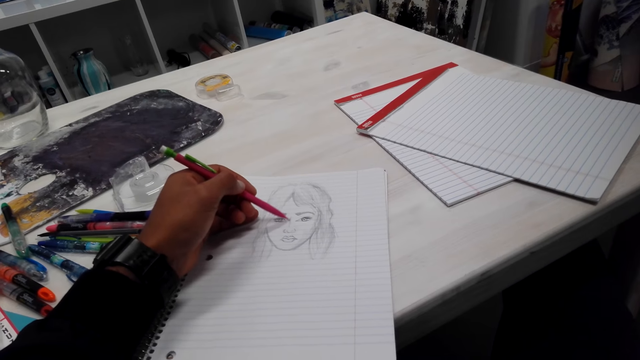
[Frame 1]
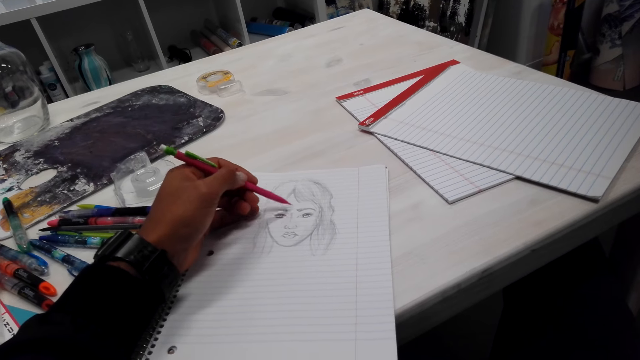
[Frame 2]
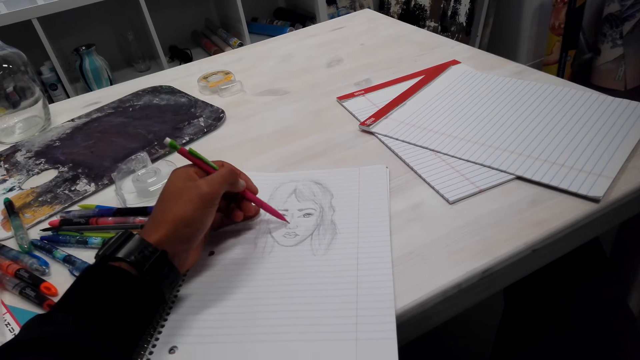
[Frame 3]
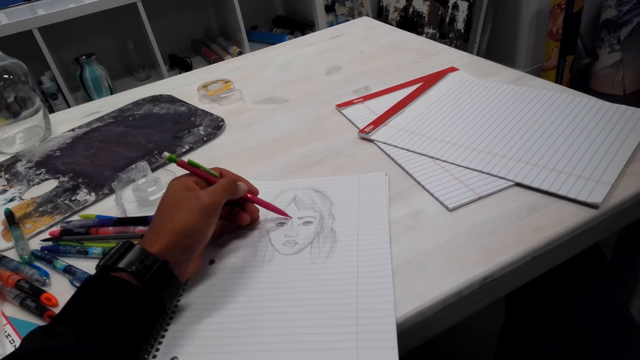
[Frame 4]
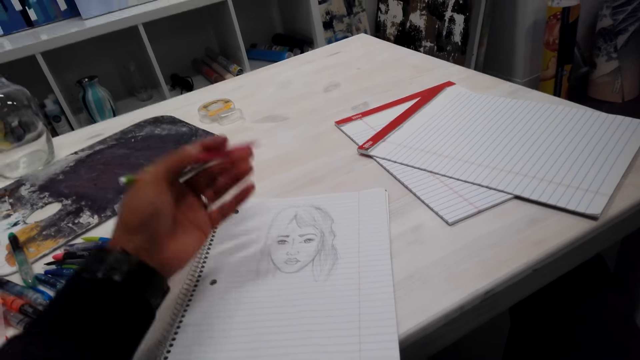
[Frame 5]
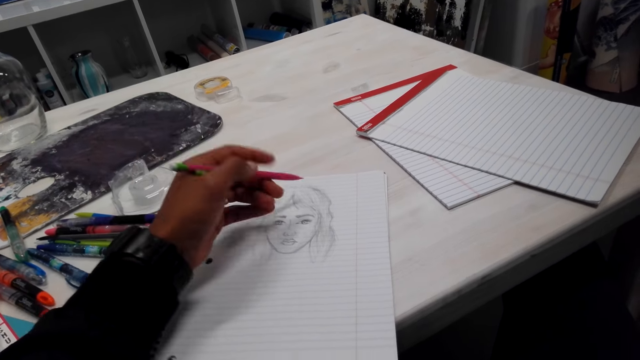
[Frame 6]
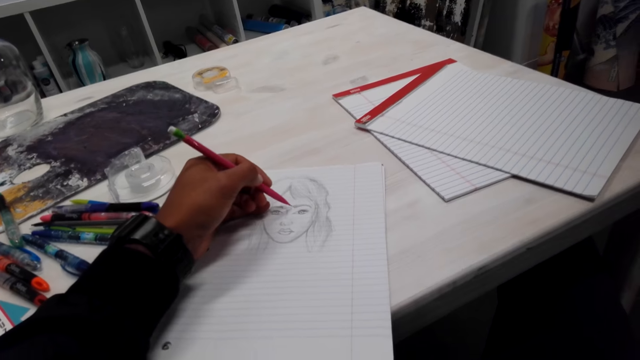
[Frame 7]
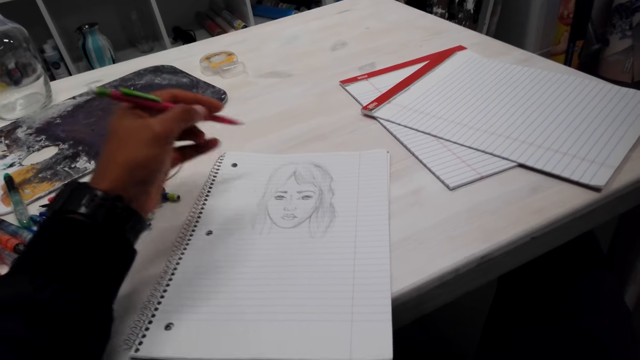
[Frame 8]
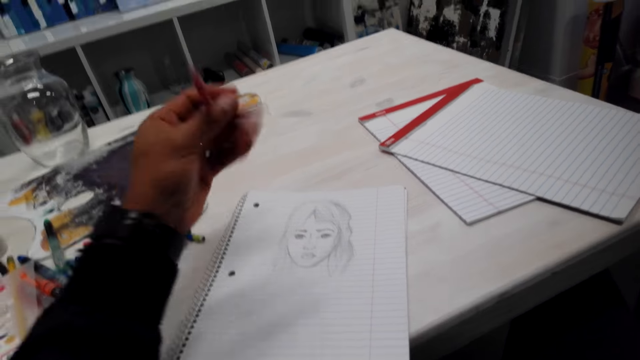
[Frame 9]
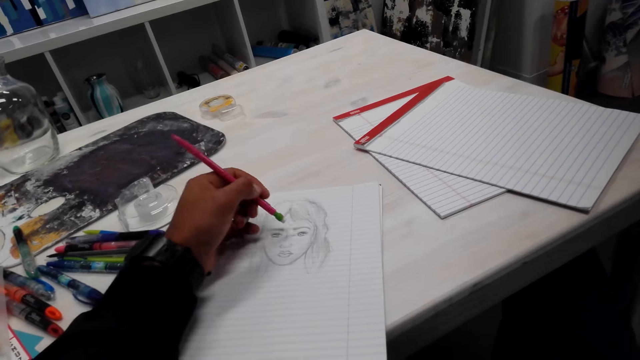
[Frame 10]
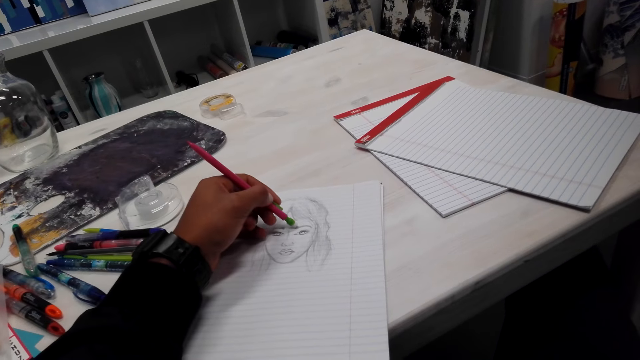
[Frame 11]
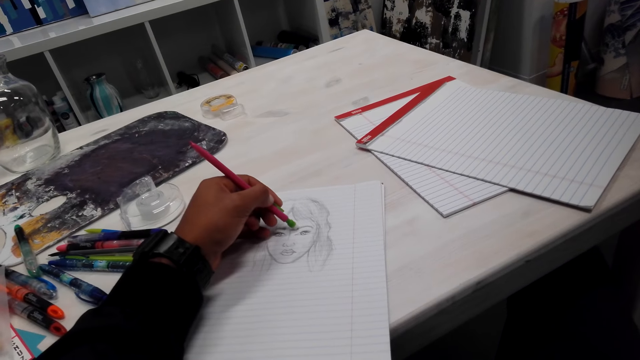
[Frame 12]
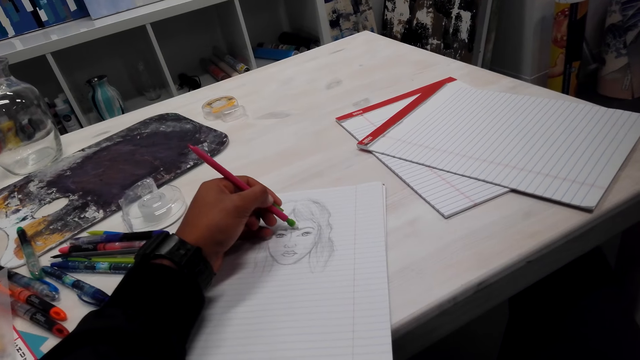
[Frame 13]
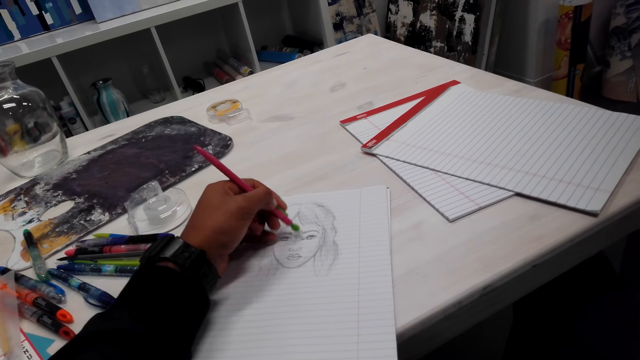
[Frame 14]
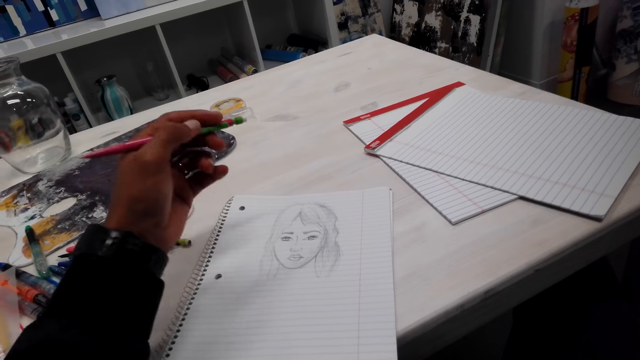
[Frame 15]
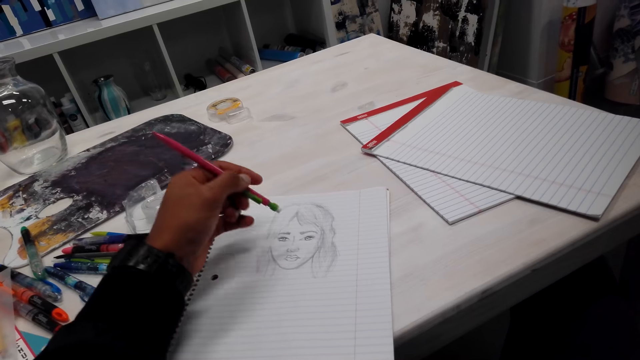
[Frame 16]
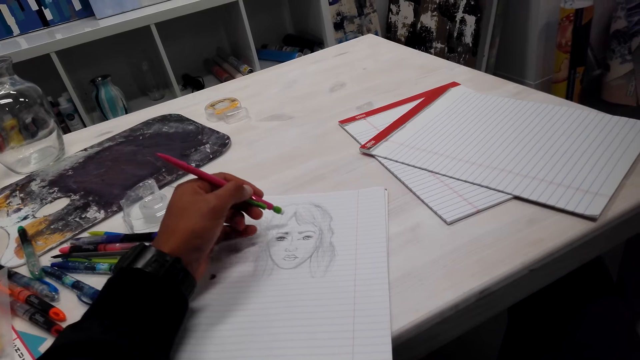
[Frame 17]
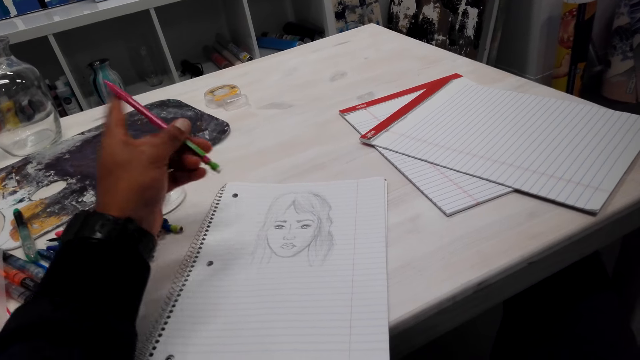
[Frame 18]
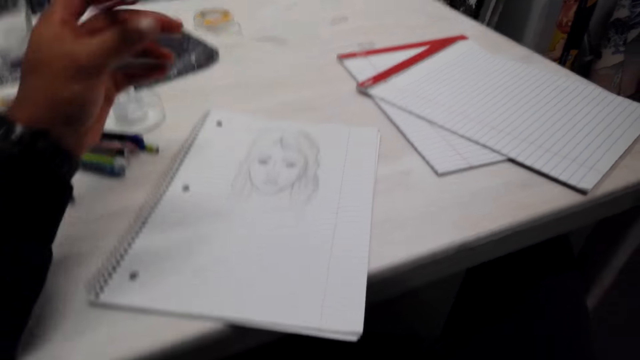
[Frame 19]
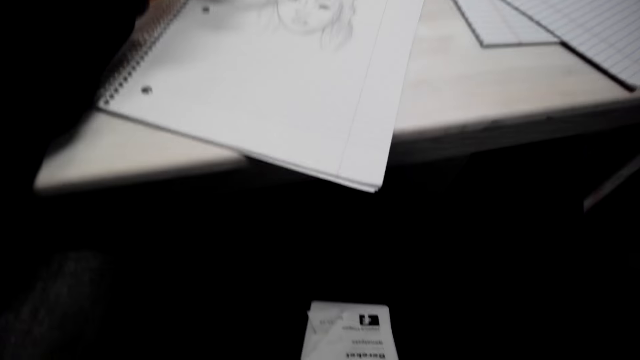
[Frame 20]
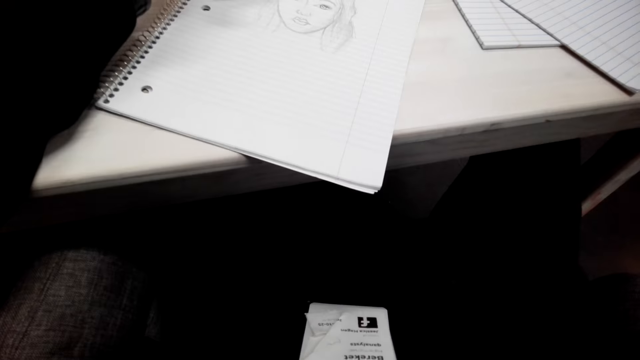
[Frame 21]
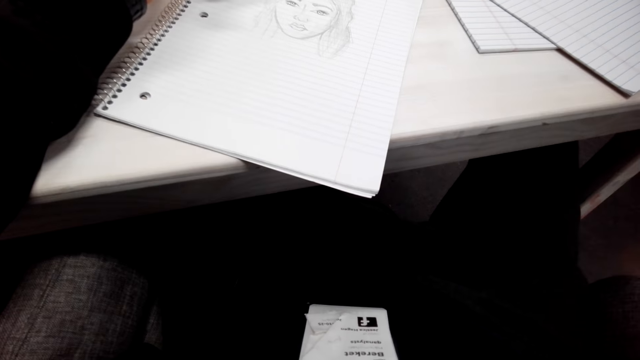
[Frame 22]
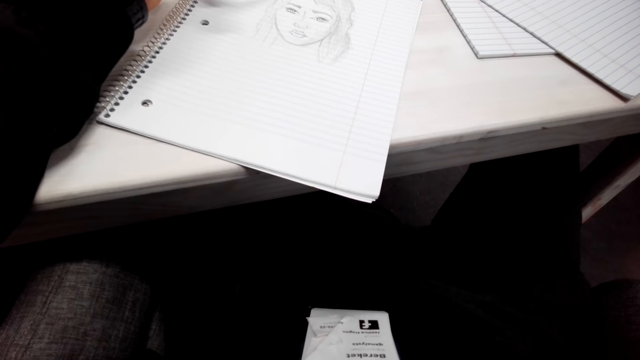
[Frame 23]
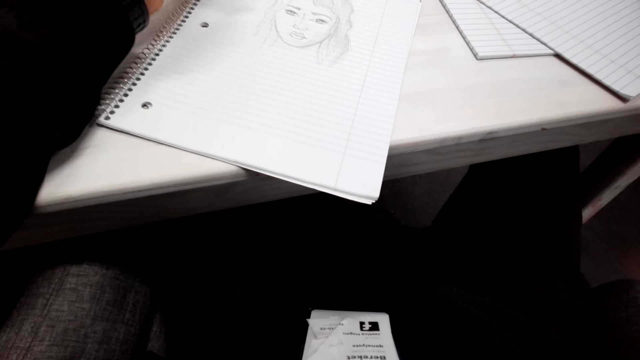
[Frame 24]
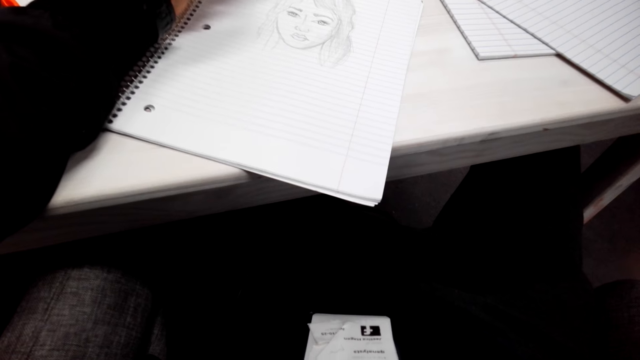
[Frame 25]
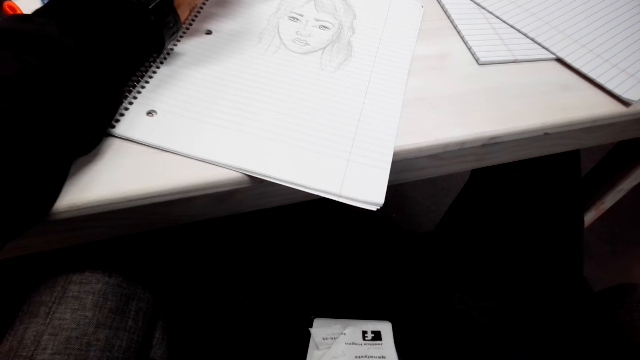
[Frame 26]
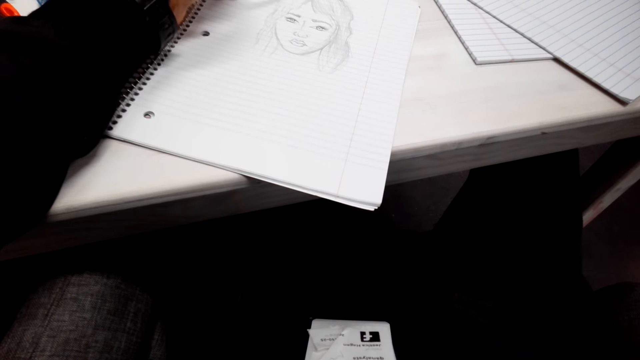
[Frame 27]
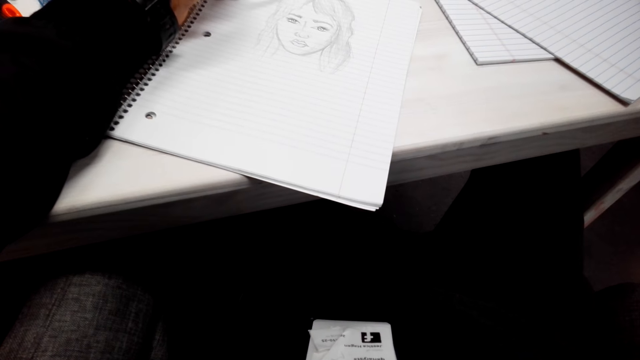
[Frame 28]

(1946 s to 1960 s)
The camera wearer moves their hand. They draw on a paper. They flip the pencil. They touch the pen. They erase the drawing. They flip the pencil. They draw on the paper.

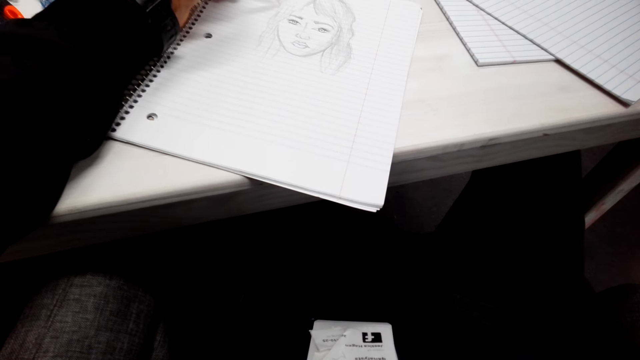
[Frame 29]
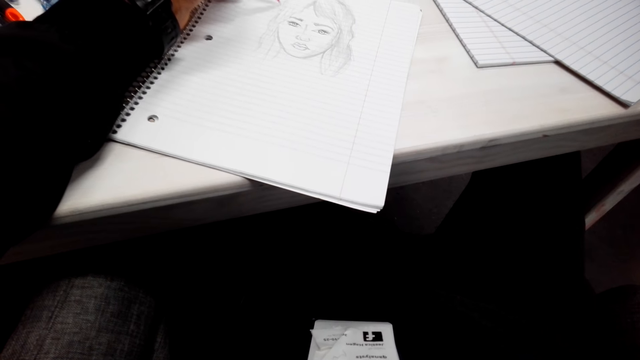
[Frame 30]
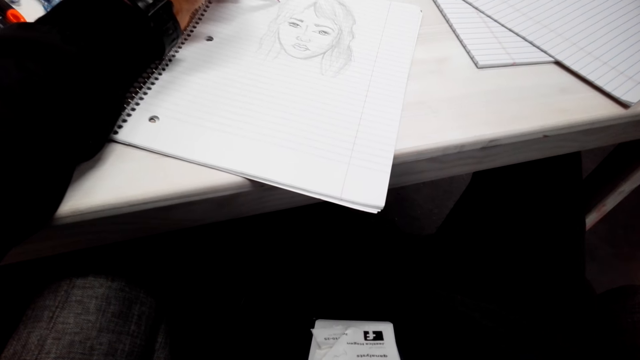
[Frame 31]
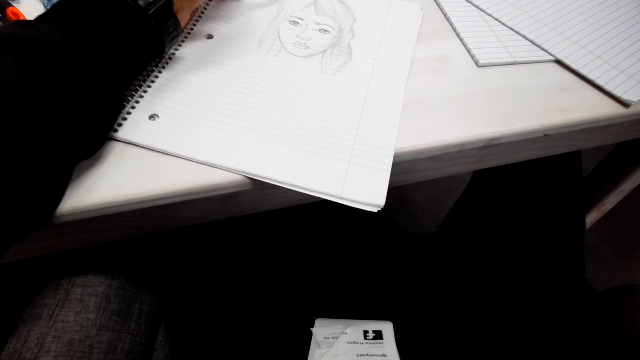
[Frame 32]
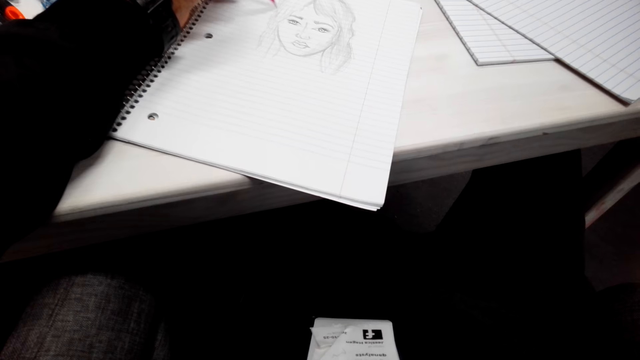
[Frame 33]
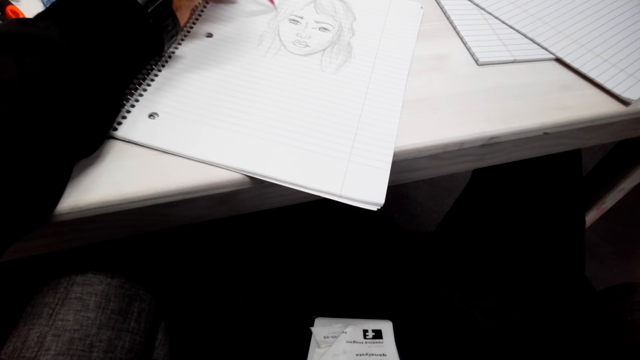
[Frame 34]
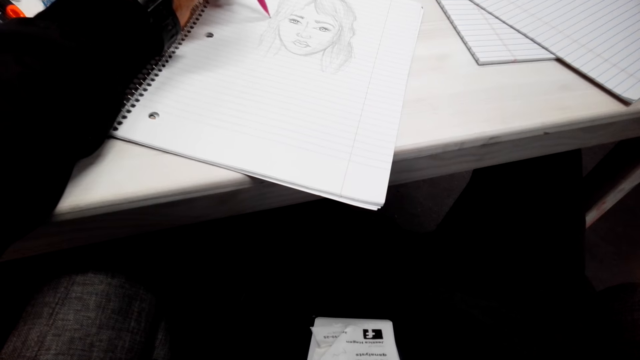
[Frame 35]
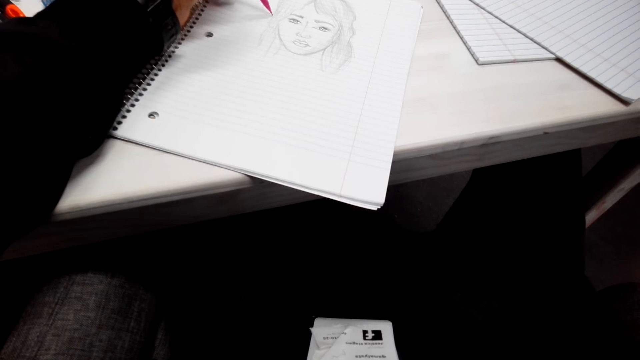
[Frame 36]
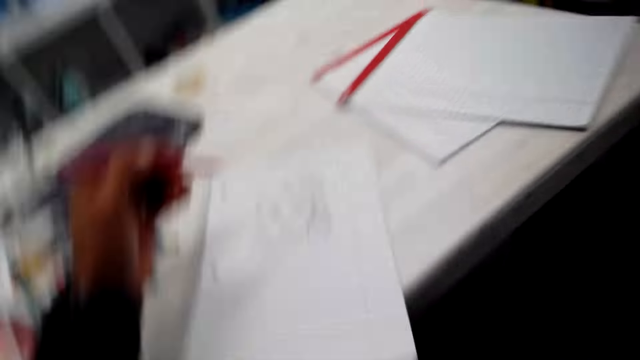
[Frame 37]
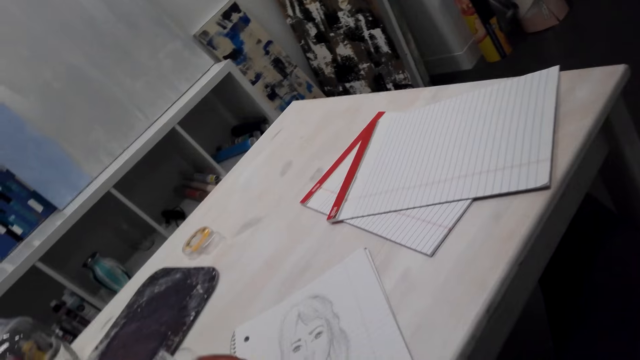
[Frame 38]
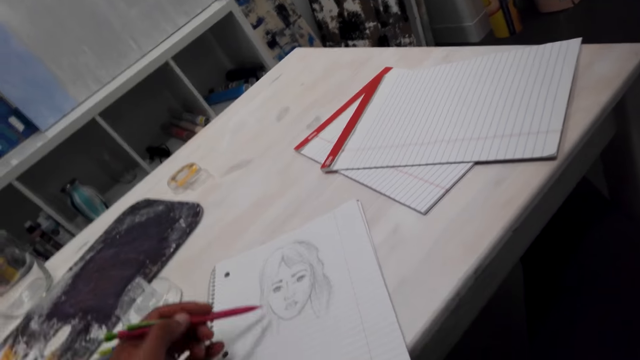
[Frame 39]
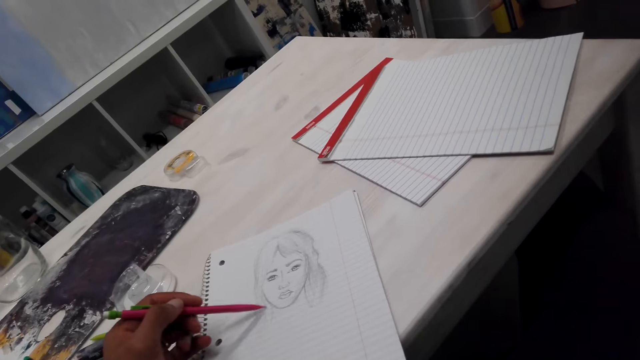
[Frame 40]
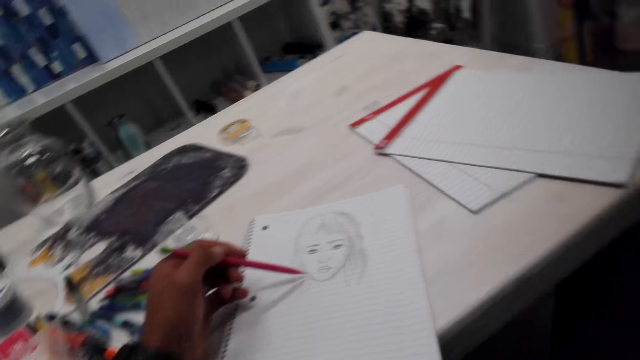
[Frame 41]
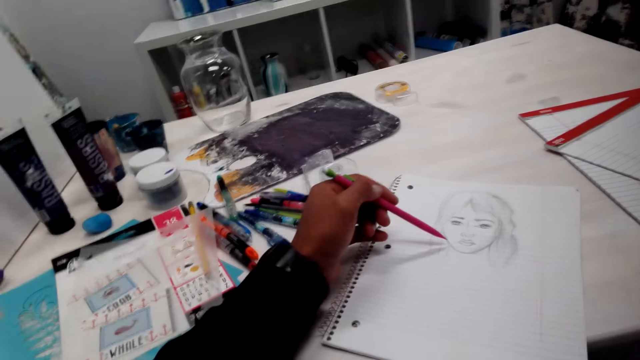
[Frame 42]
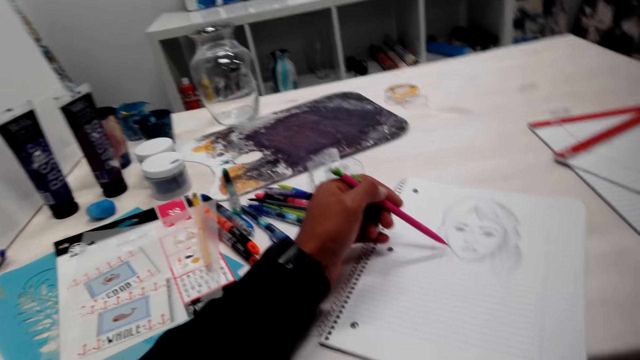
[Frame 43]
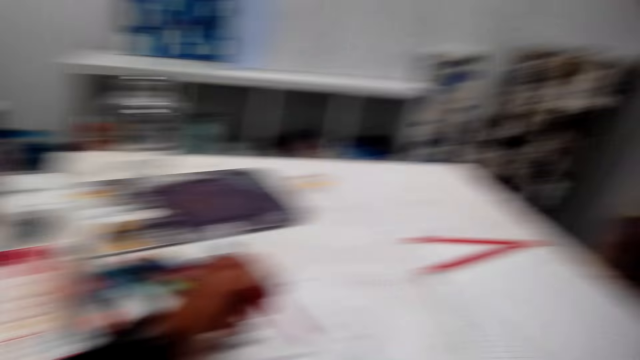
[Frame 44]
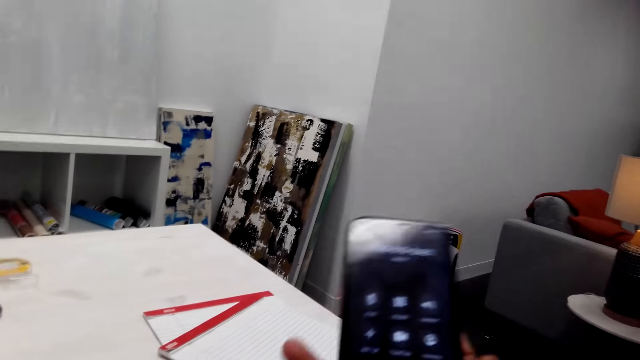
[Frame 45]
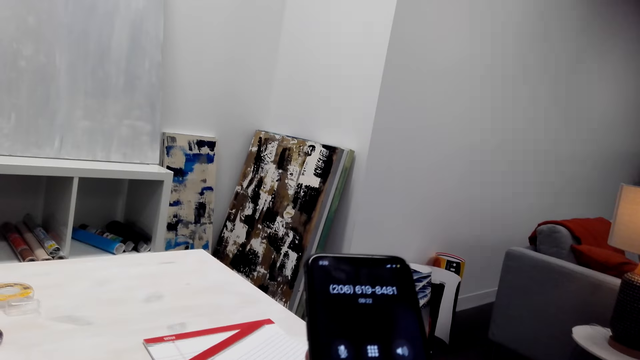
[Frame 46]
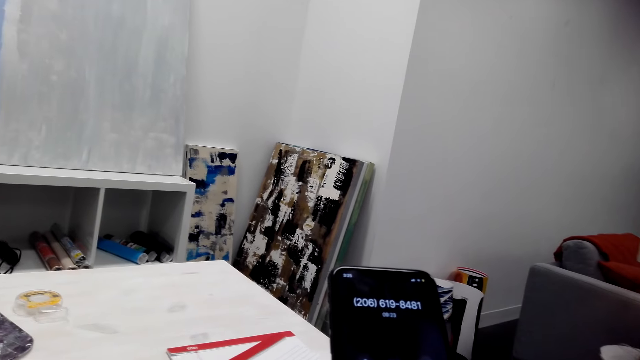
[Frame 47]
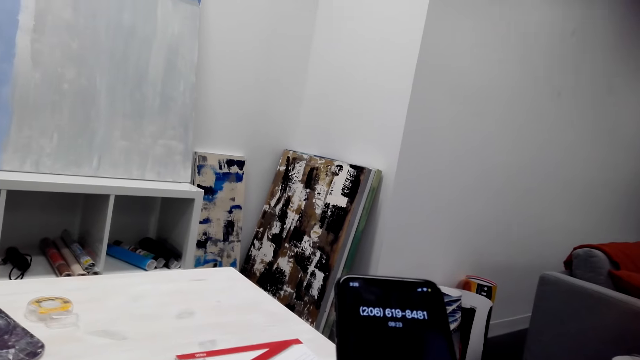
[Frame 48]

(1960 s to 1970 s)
The camera wearer draws a picture. They hold the pencil. They scroll the phone. They touch the phone.
